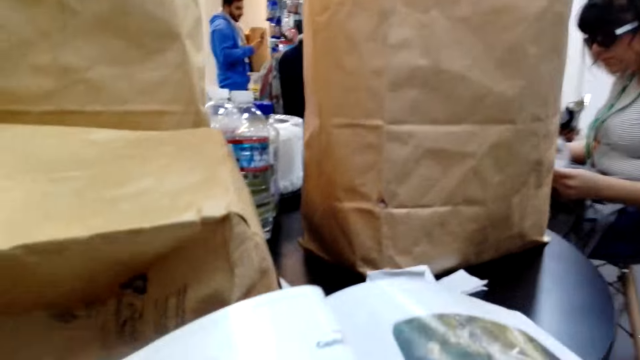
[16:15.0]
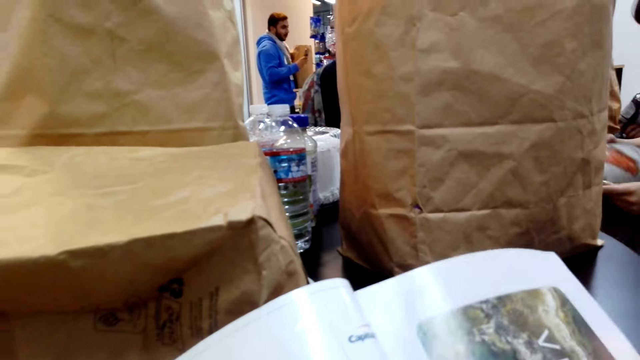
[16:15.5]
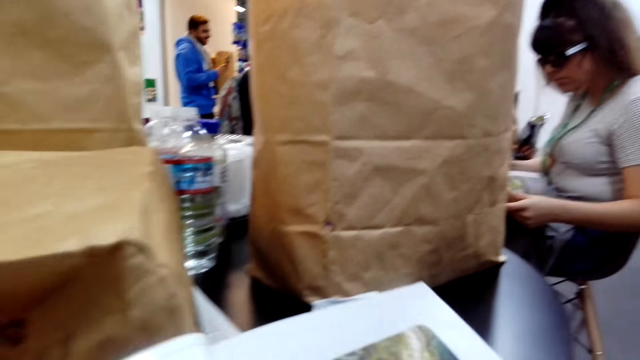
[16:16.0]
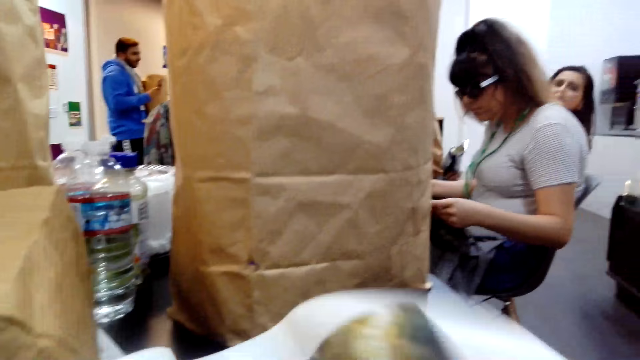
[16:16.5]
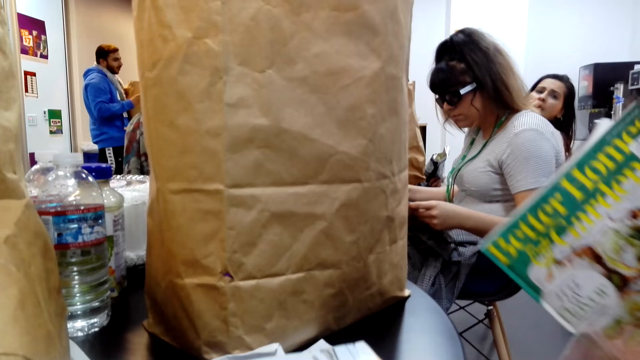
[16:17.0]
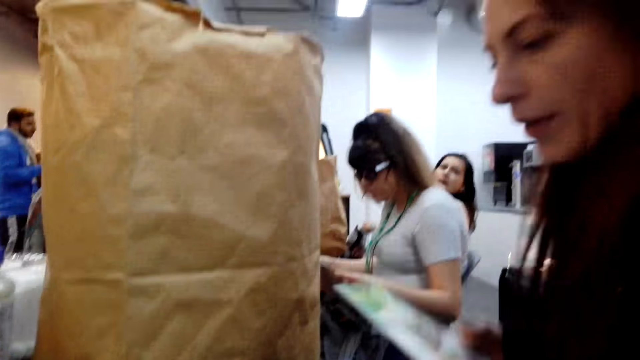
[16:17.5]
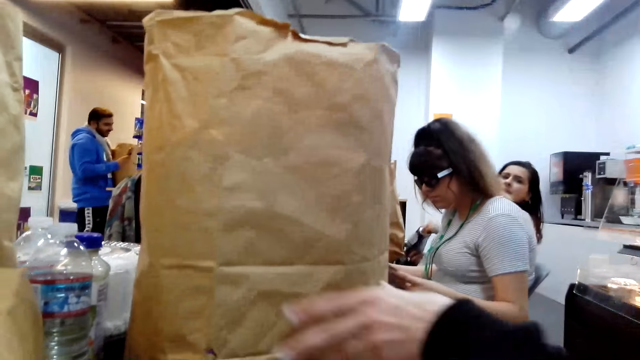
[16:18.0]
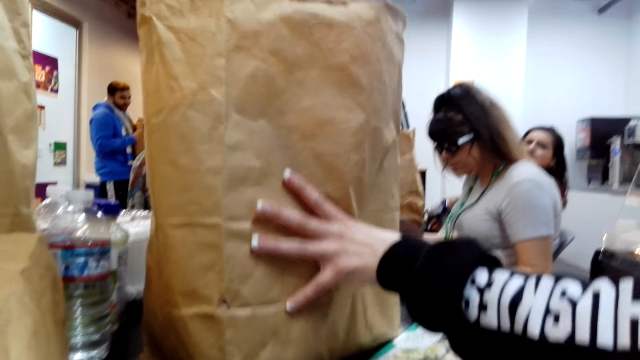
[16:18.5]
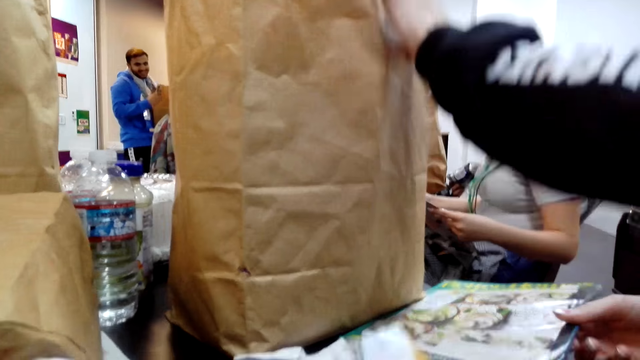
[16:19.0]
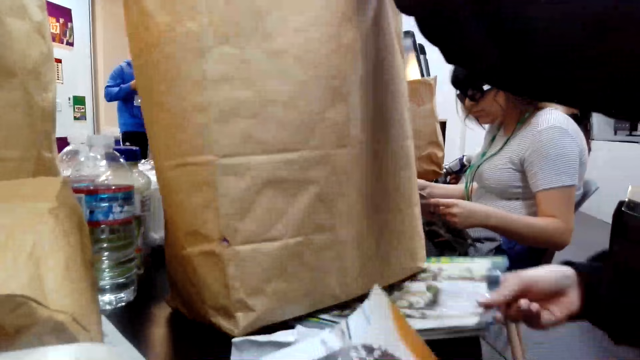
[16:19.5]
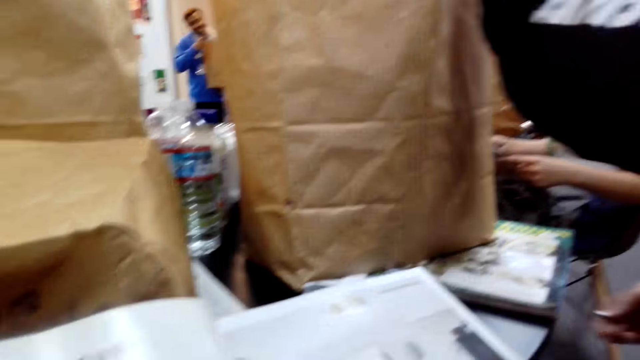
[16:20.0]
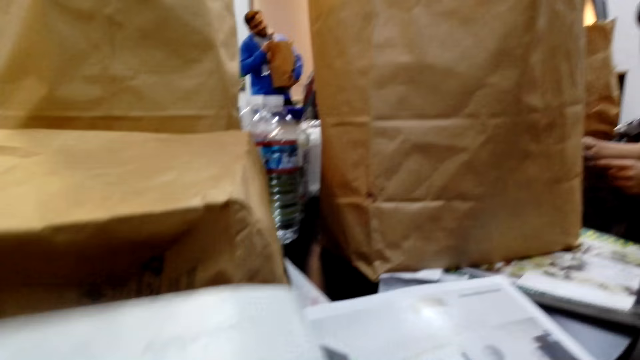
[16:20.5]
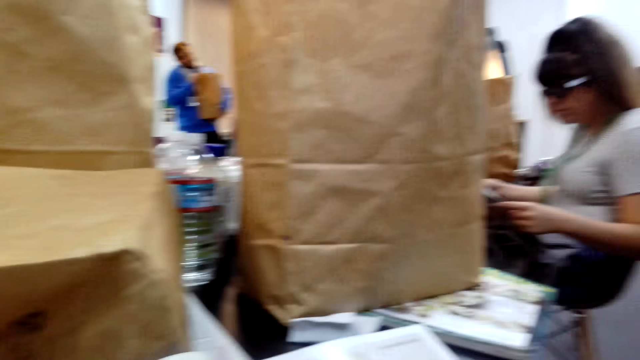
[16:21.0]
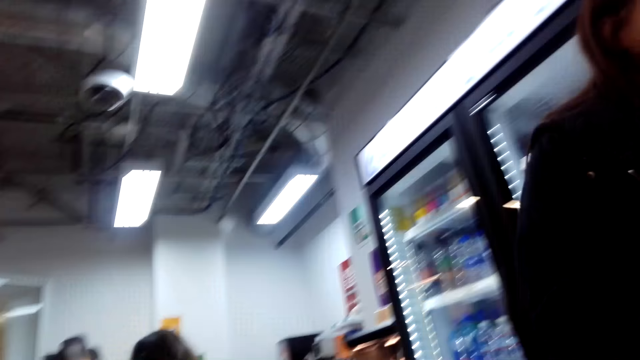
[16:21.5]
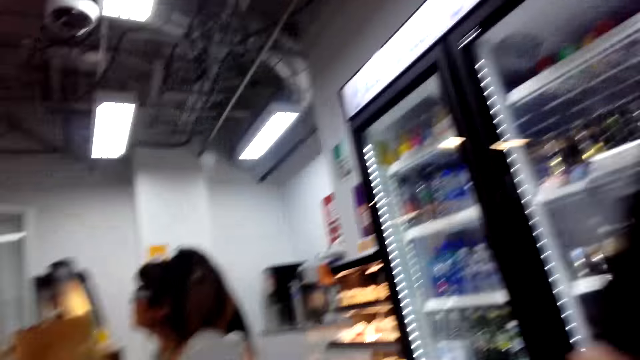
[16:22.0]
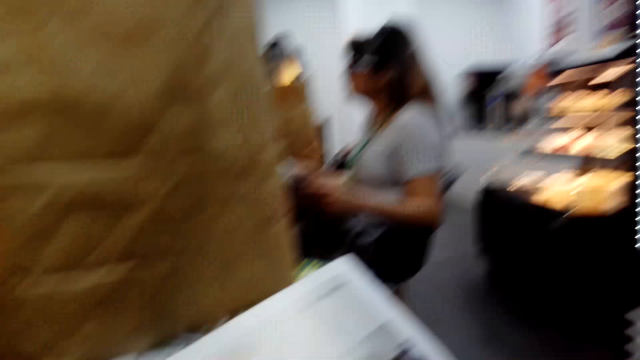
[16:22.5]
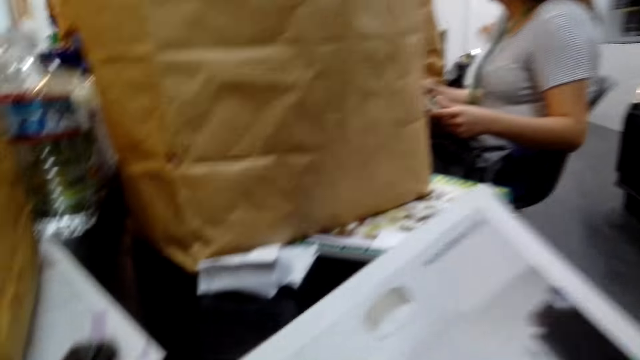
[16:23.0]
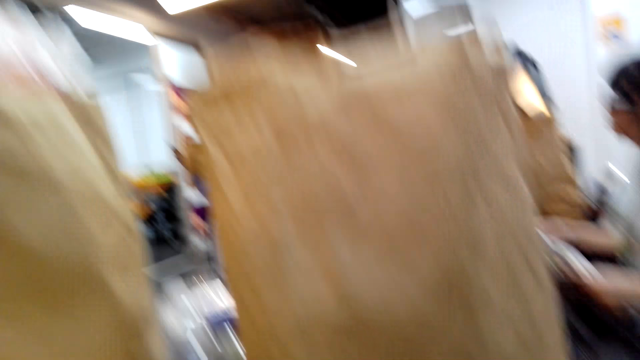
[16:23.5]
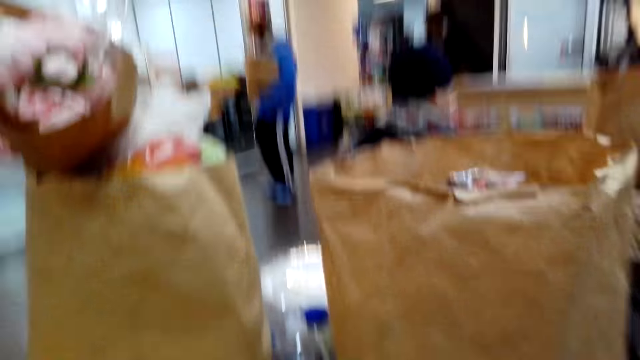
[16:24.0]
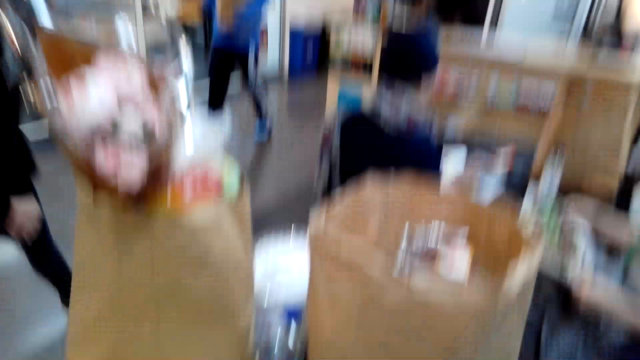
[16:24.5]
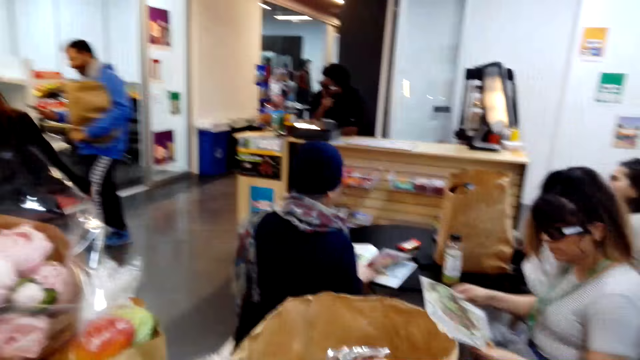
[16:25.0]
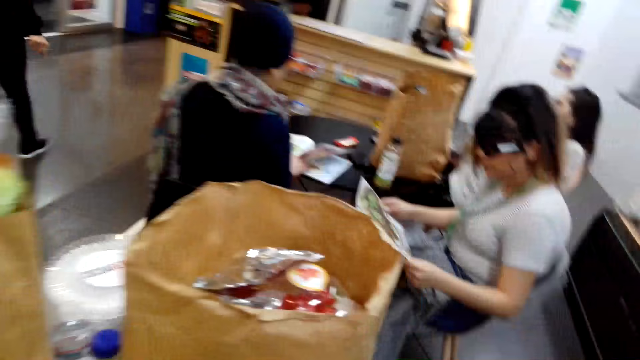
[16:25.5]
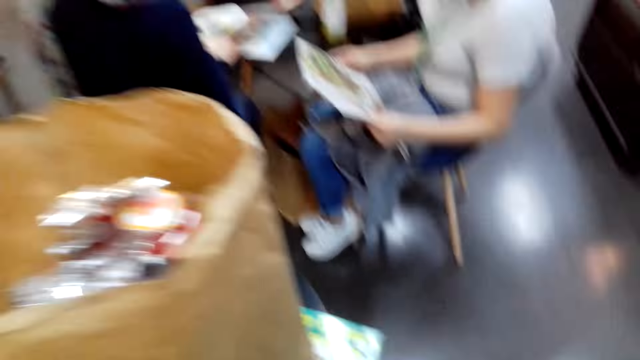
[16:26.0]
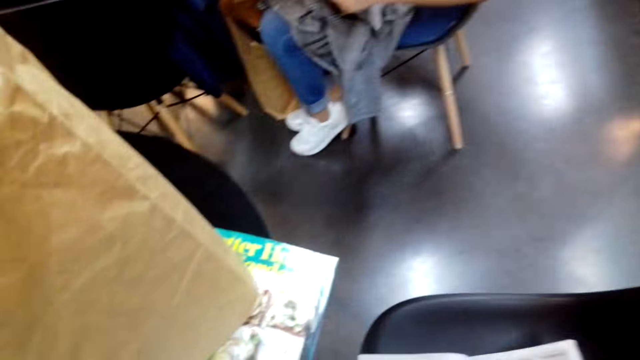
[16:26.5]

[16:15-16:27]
The camera wearer converses with a woman and flips through a magazine. The woman places a magazine under a paper bag. The woman holds the paper bag and puts the pamphlet on the table. The woman walks away. The camera wearer flips through the magazine. They stand up. They look at the goods.

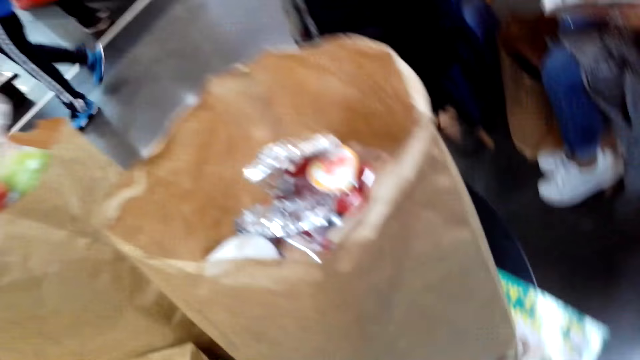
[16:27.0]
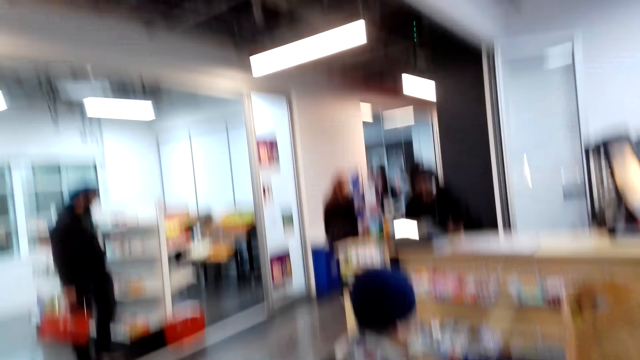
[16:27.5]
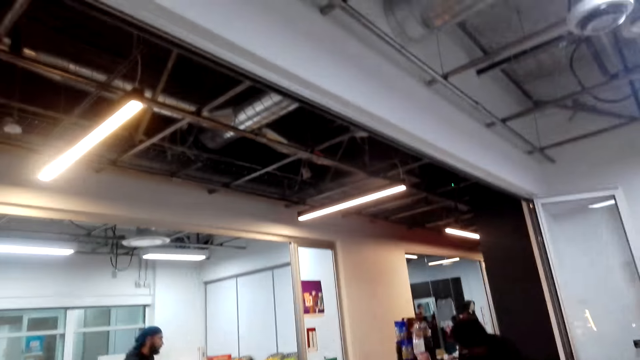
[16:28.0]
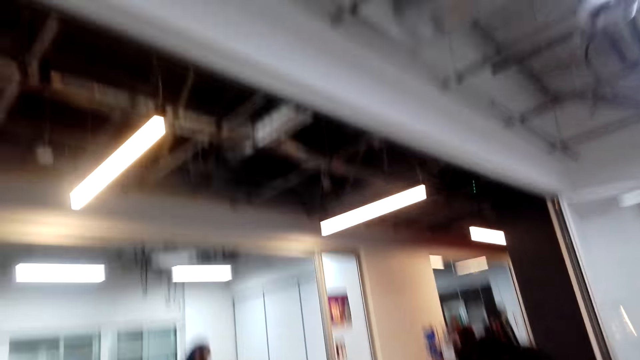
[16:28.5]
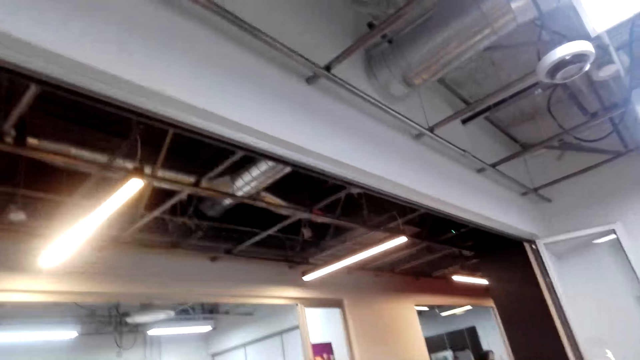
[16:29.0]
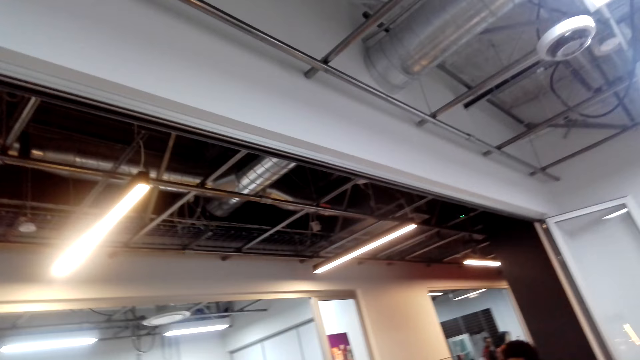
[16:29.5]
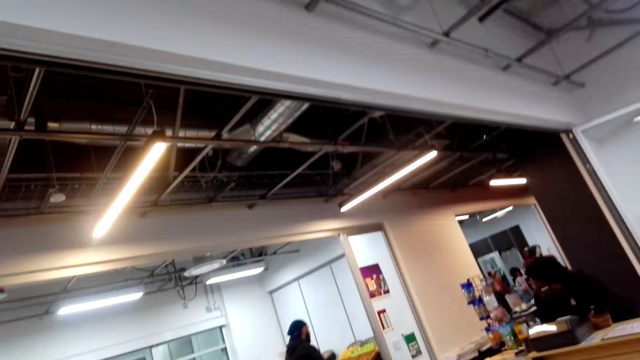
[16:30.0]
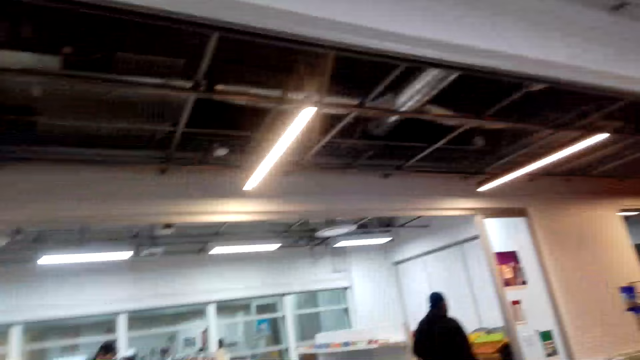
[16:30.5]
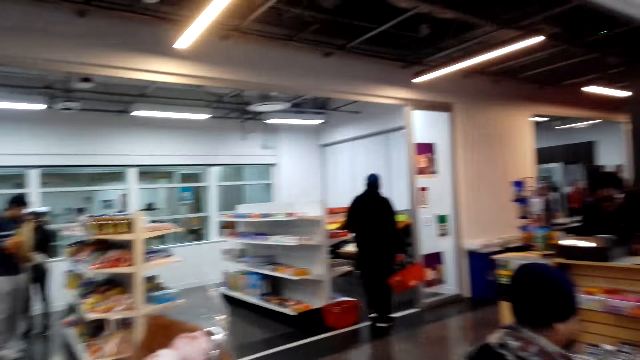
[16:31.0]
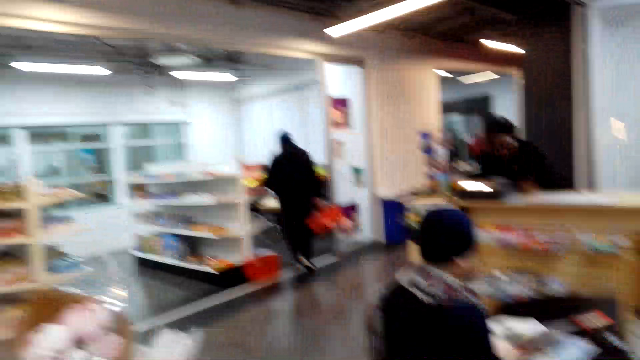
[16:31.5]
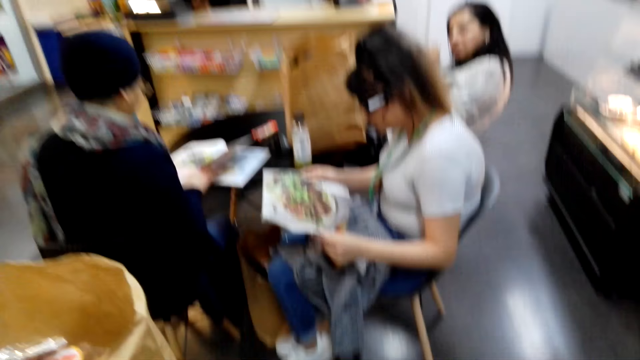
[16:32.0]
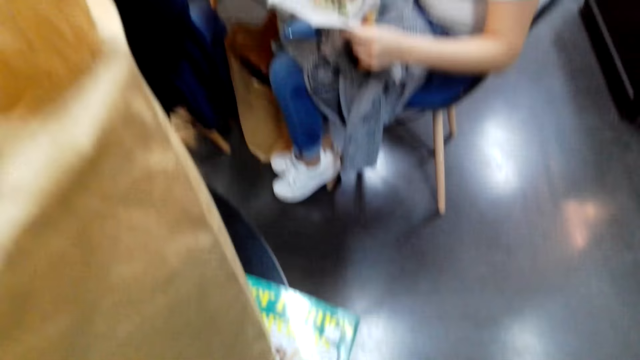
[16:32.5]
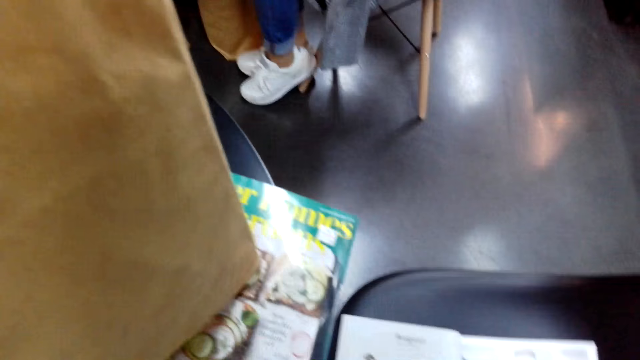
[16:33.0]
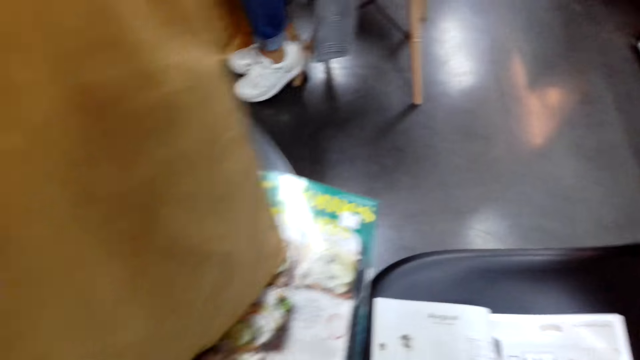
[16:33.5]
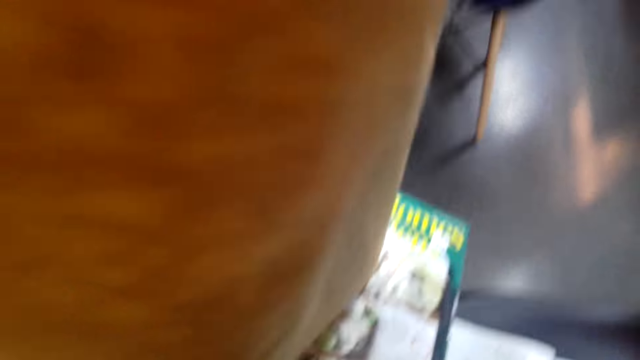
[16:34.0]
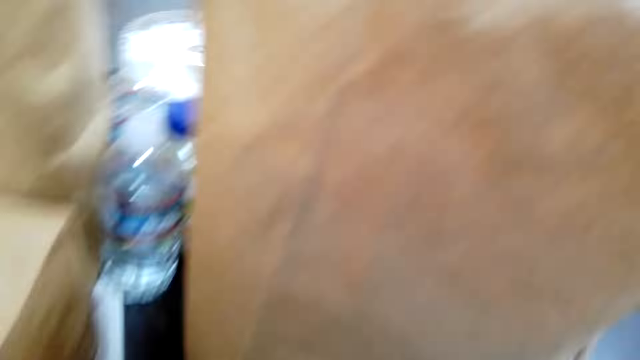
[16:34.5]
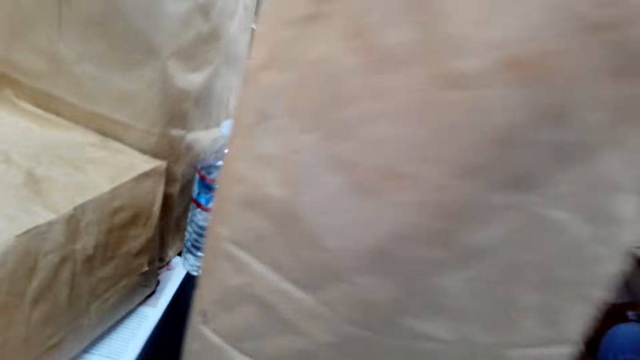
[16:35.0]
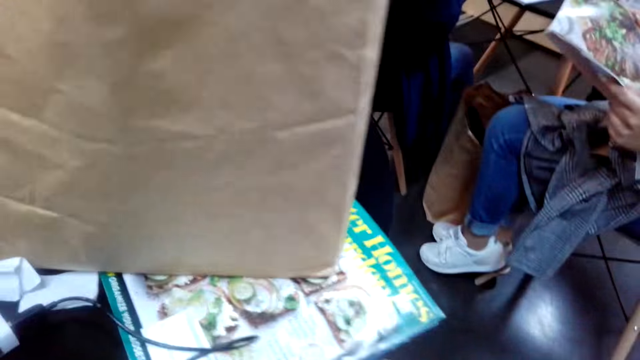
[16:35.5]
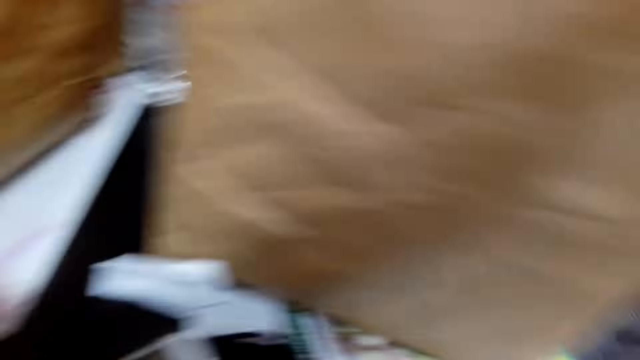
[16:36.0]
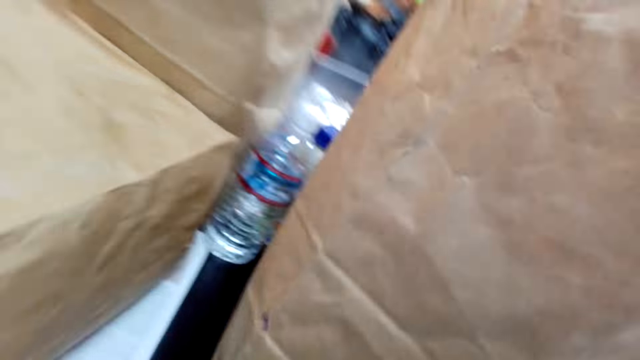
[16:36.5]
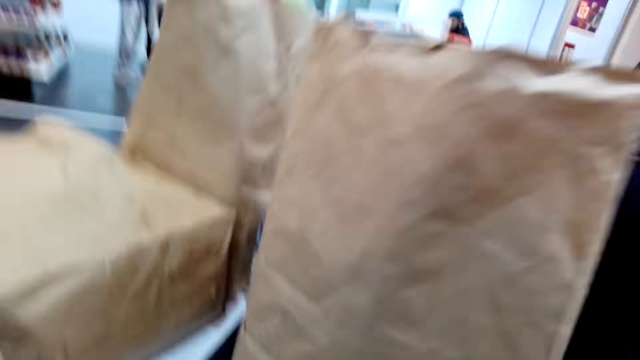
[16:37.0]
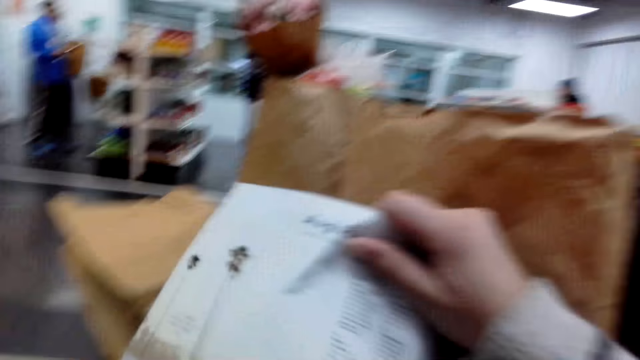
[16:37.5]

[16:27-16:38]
The camera wearer looks around. They look on the roof. They sit down. They flip through a magazine.
